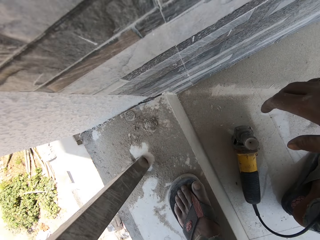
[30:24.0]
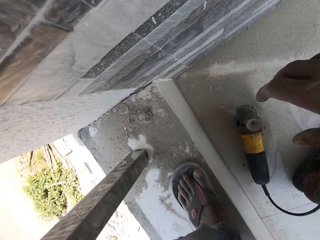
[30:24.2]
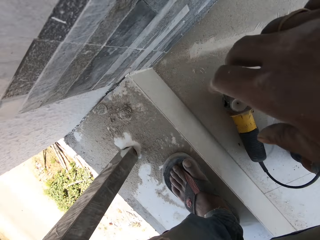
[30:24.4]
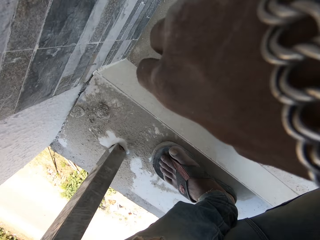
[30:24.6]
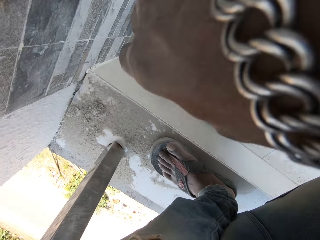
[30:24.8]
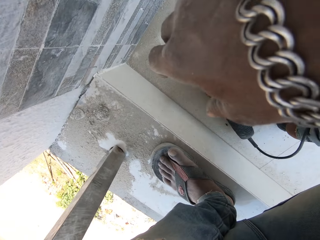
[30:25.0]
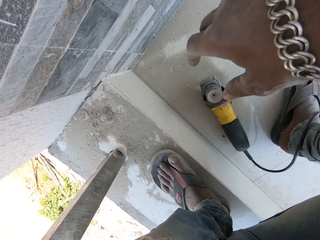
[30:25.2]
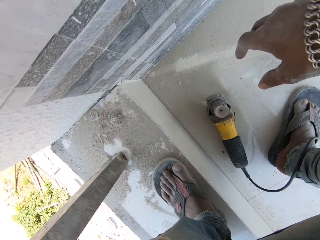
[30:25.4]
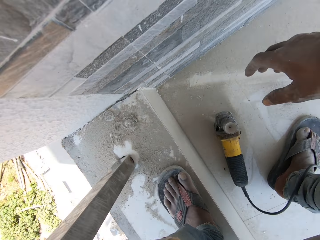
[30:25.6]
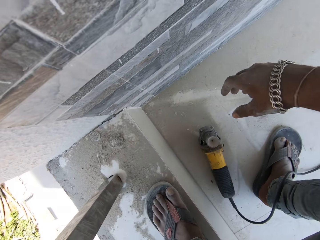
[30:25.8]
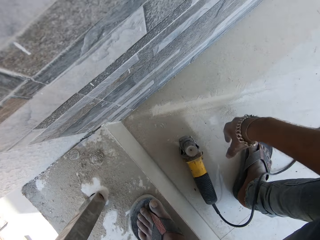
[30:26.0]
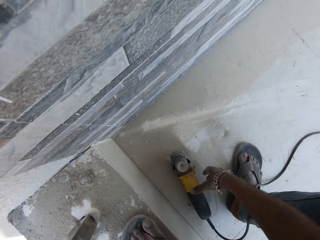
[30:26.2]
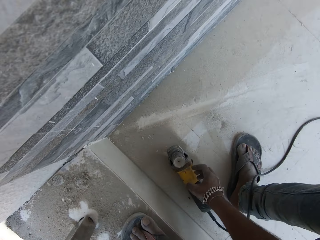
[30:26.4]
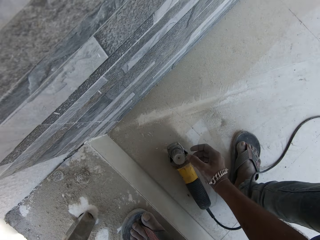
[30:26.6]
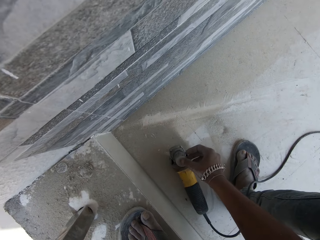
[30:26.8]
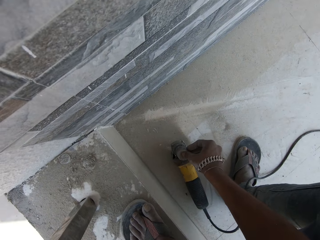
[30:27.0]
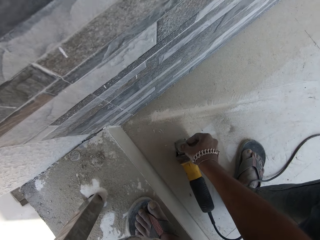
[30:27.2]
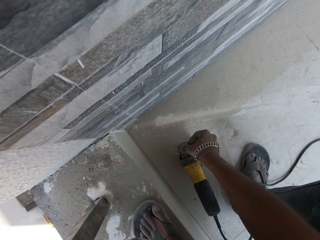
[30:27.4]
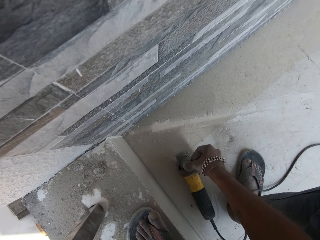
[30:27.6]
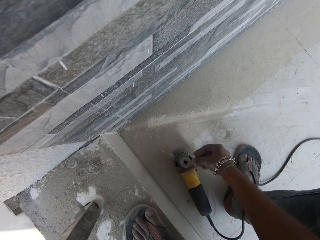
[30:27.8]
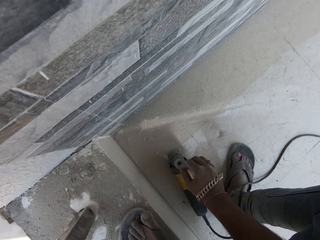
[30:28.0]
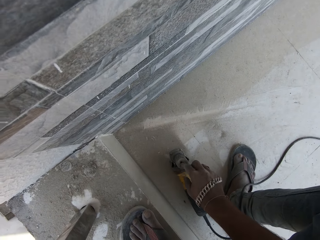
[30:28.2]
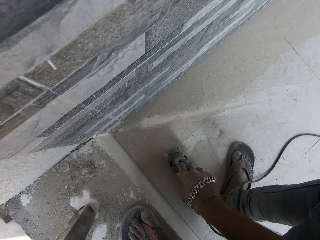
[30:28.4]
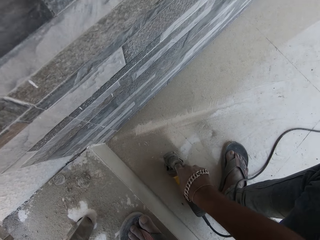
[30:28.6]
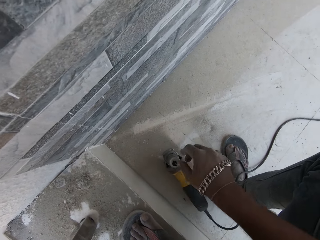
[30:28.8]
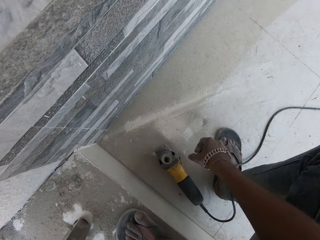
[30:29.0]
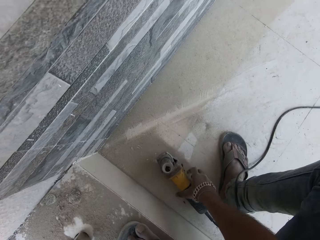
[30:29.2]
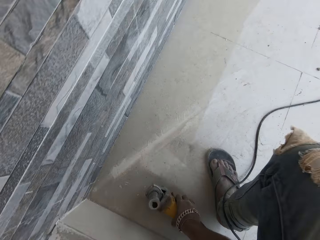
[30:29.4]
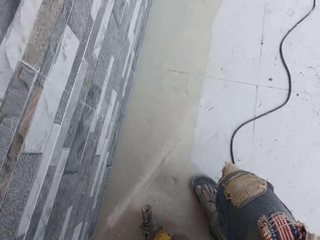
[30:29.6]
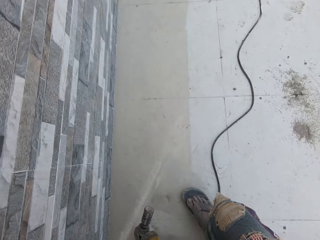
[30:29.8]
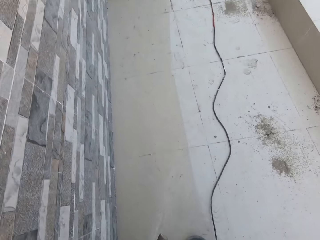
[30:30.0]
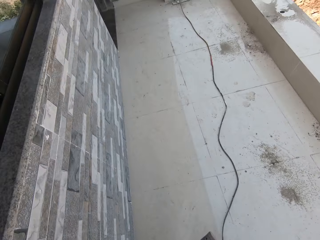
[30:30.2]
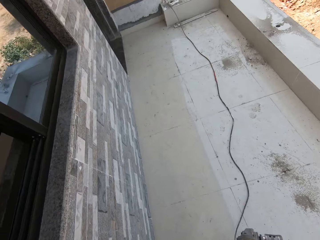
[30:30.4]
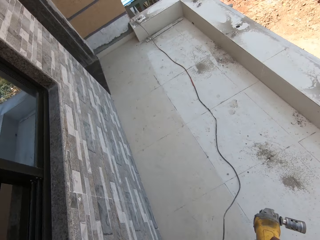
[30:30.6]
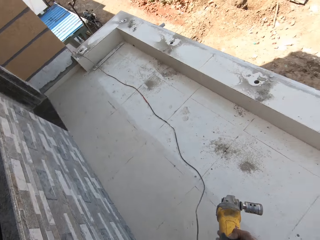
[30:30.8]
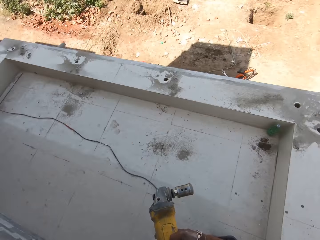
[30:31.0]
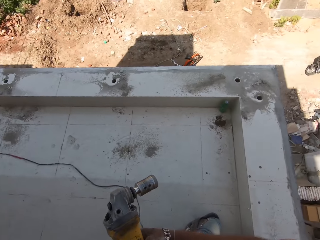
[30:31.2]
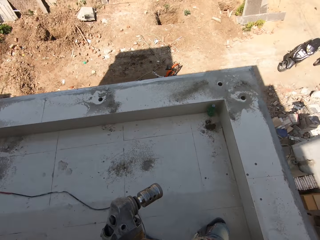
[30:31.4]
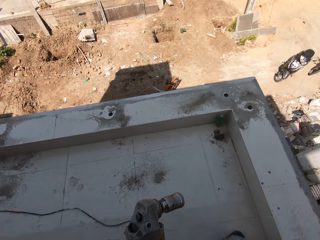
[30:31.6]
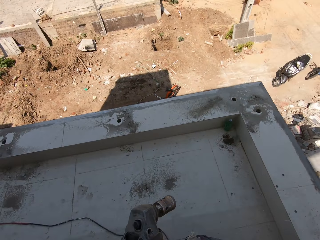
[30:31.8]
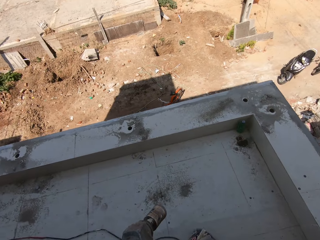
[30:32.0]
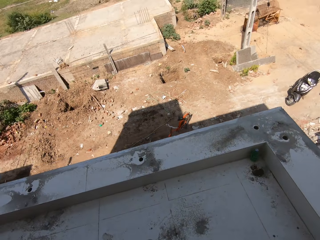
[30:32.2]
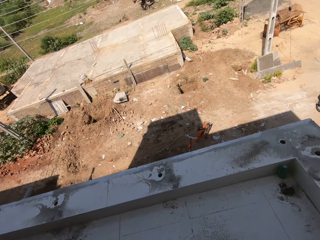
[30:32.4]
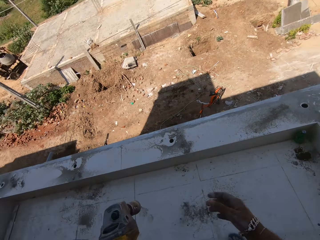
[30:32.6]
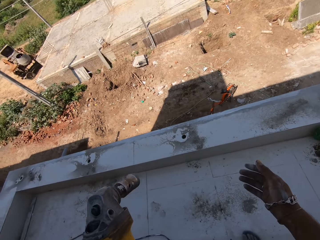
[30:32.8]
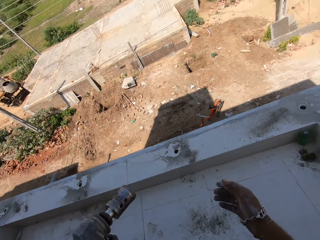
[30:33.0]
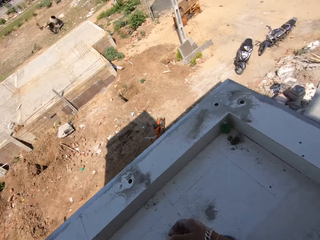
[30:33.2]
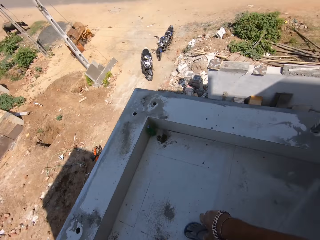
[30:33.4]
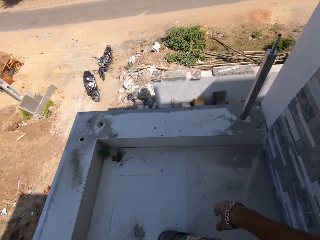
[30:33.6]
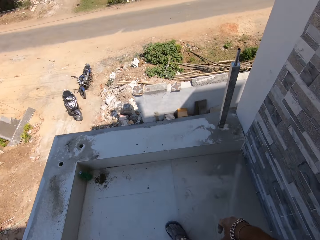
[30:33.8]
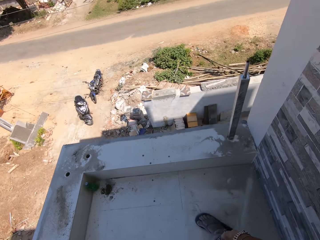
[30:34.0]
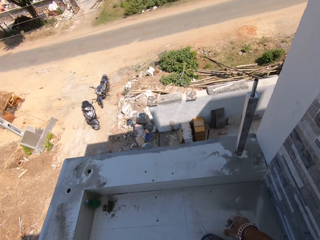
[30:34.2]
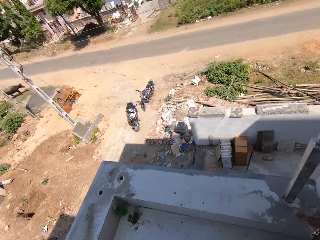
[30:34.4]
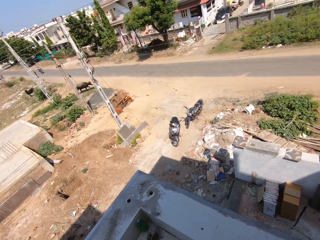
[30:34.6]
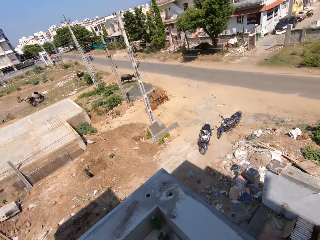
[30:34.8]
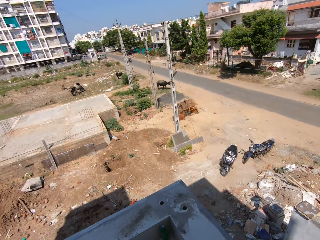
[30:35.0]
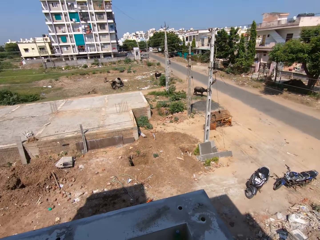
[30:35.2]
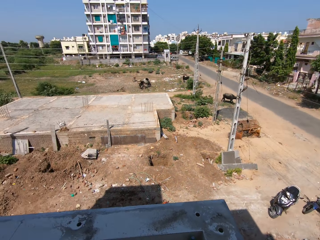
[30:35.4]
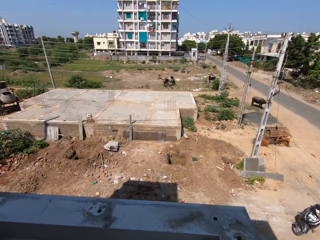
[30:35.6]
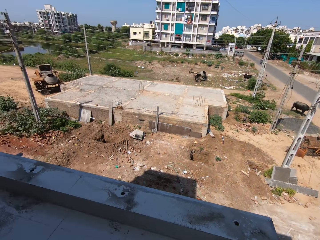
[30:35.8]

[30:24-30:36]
The camera wearer touches the hole saw cutter on the top of the building with his right hand. He lifts the hole saw cutter on the terrace of the building with his right hand. He holds the hole saw cutter with both hands. He holds the hole saw cutter with his left hand.

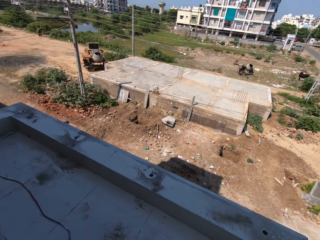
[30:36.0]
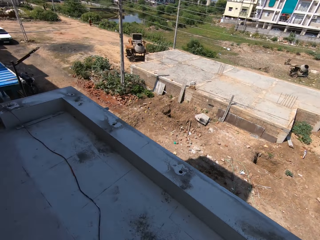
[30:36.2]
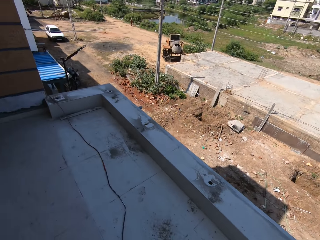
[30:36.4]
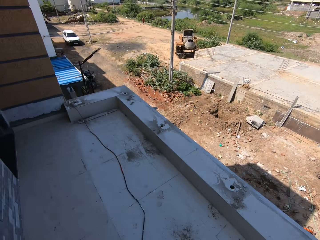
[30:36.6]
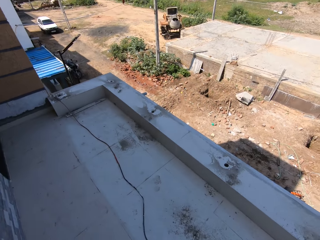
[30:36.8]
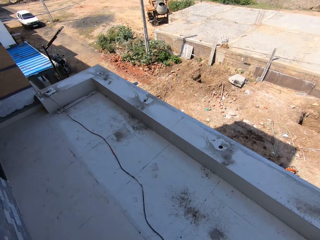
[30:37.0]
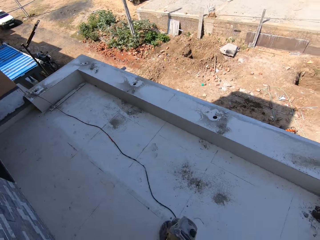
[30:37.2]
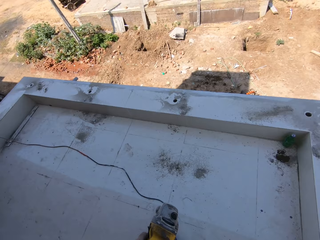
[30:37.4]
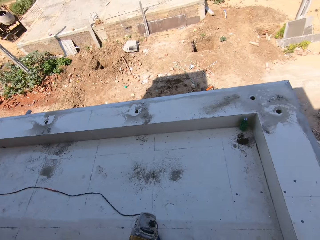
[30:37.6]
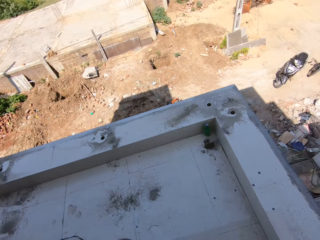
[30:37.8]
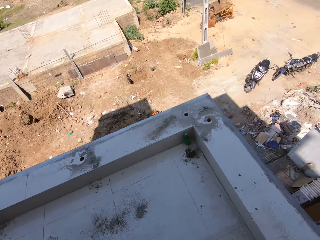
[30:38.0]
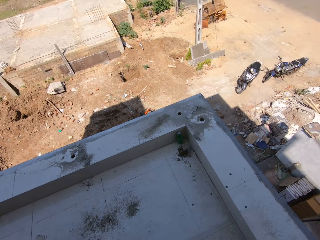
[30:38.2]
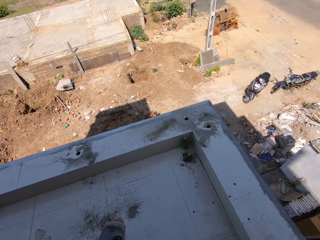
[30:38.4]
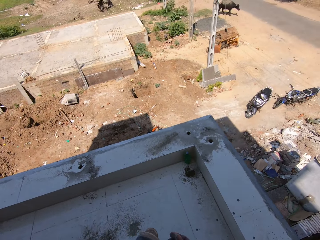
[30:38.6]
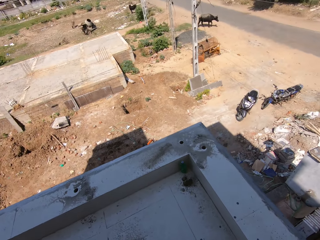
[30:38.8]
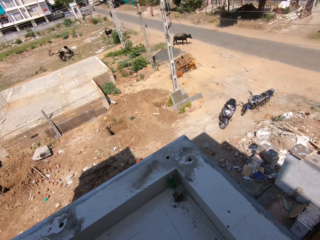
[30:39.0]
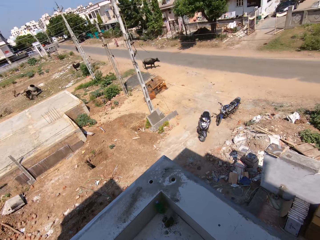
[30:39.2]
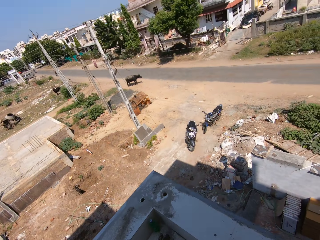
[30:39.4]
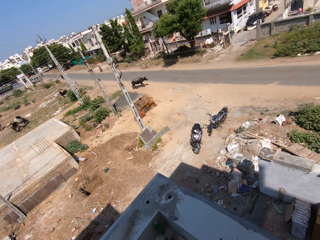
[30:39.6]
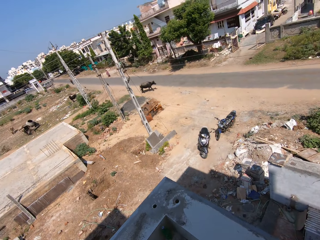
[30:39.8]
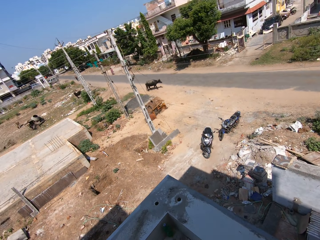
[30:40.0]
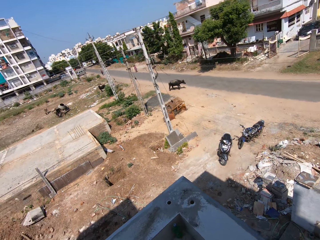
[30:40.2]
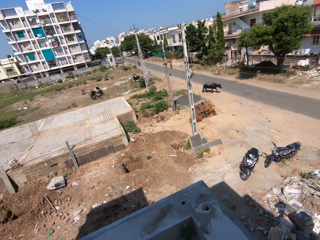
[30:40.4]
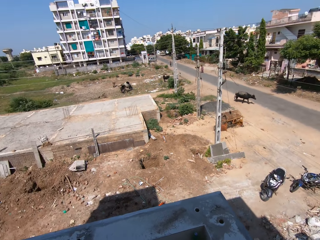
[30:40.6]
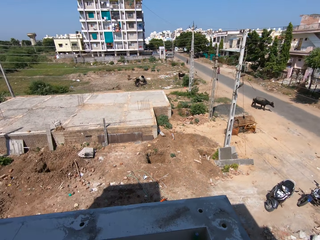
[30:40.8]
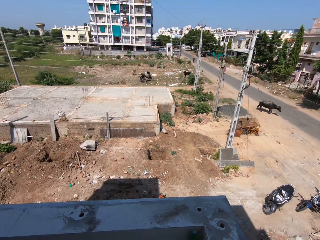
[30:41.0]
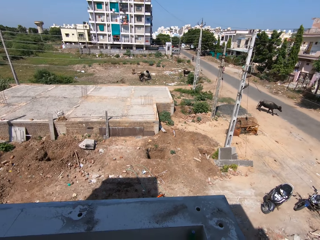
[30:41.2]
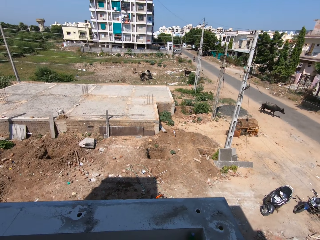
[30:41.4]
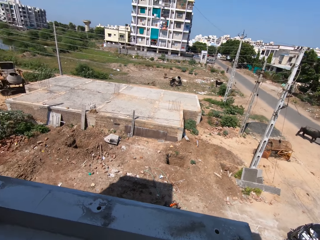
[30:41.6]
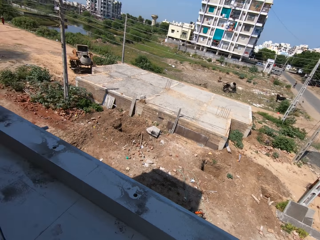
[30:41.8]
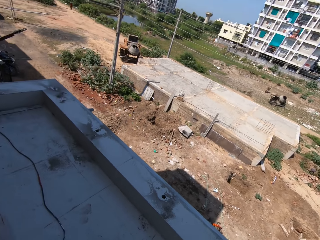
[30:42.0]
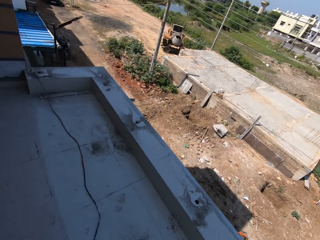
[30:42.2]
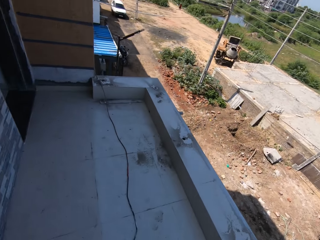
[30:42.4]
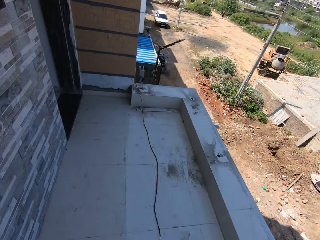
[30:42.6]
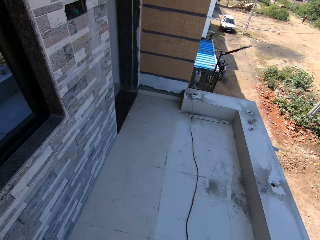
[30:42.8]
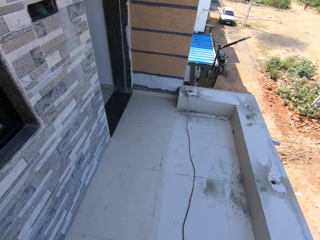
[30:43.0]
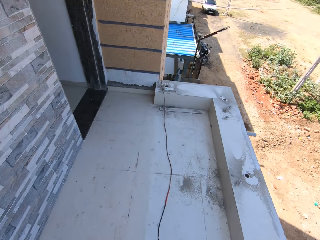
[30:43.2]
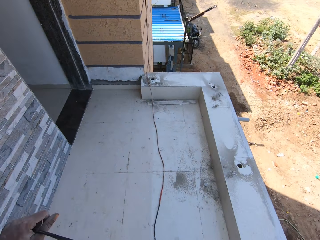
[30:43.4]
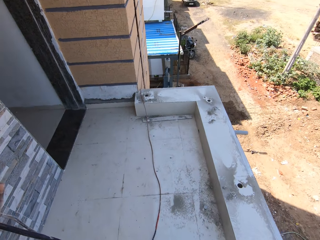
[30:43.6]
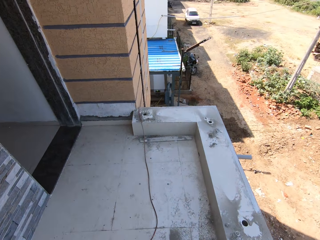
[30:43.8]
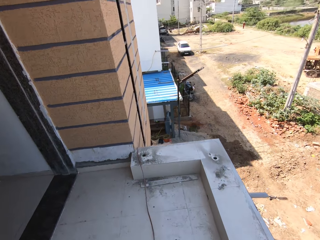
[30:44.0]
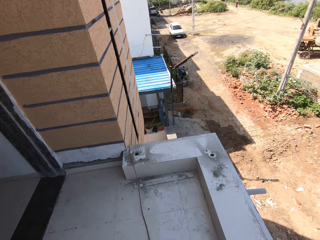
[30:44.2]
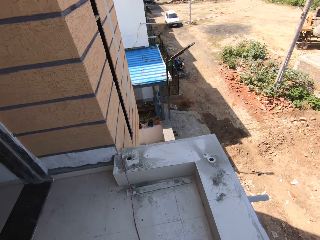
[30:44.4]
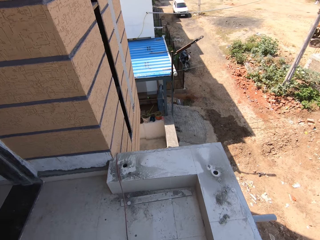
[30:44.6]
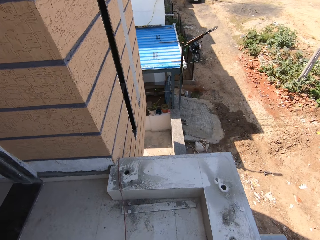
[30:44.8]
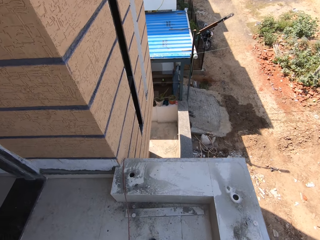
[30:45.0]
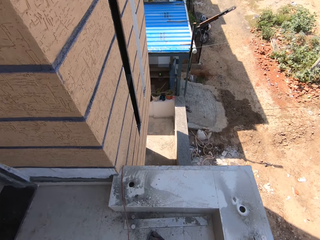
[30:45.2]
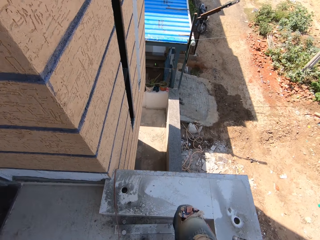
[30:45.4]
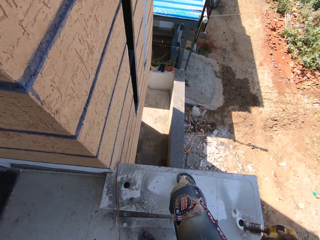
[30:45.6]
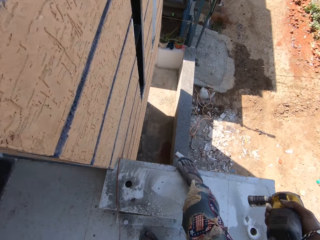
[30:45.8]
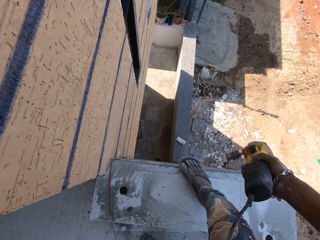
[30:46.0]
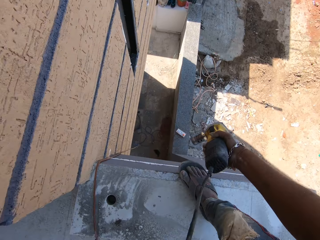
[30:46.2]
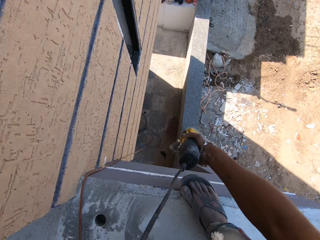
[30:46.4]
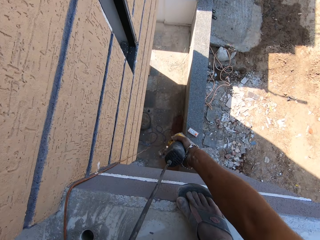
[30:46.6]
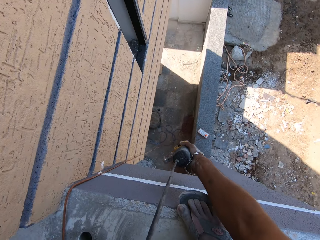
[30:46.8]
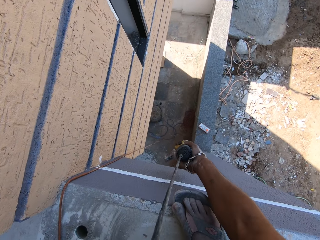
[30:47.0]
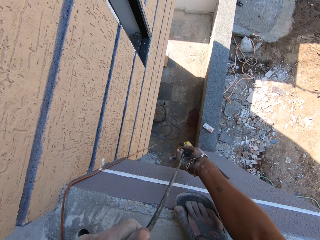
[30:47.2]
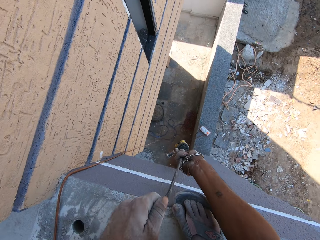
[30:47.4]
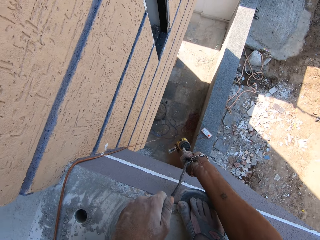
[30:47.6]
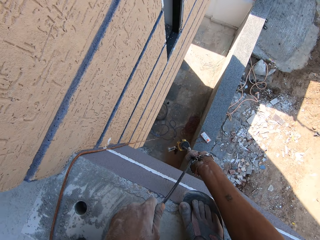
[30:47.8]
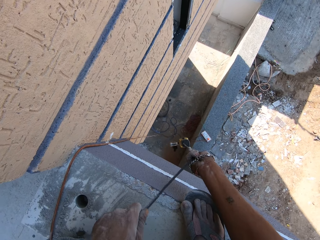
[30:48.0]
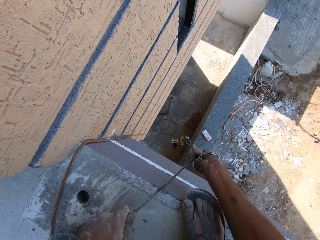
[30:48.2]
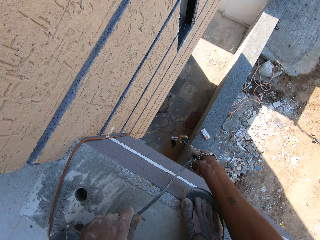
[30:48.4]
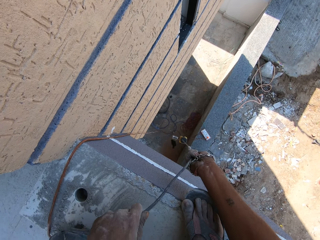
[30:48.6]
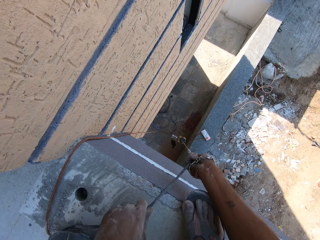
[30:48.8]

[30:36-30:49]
The camera wearer passes the hole saw cutter from his left hand to his right hand. He moves around the balcony. He pulls the wire of the hole saw cutter with his left hand. He drops the saw cutter down the building with both hands.
